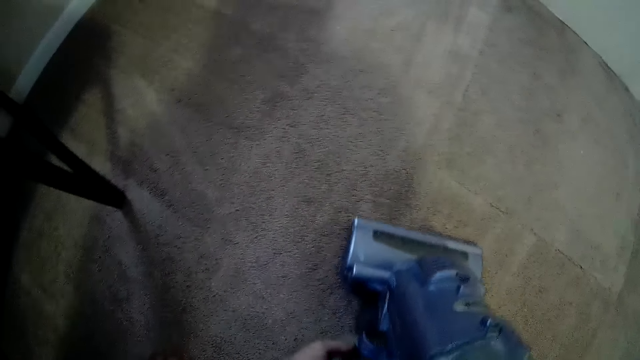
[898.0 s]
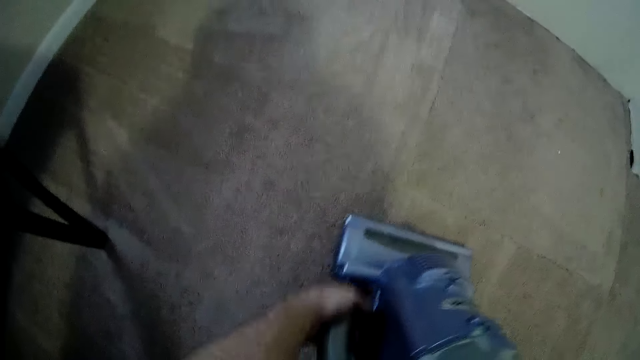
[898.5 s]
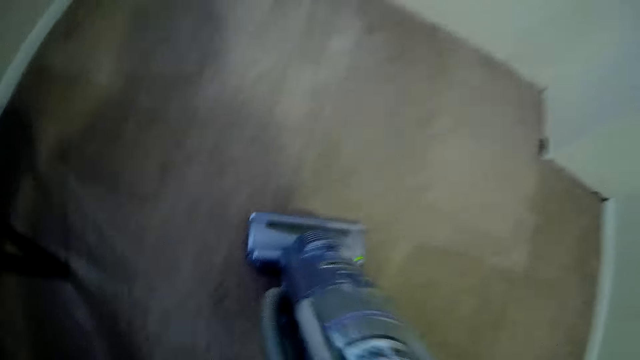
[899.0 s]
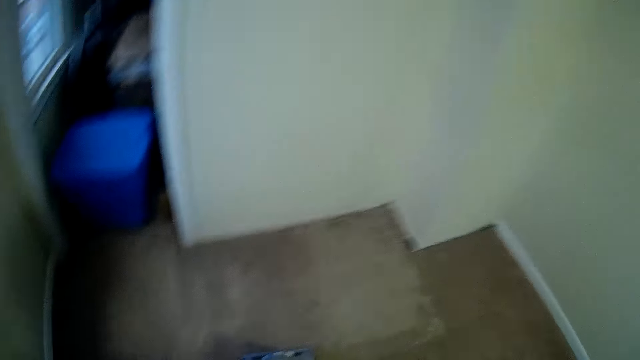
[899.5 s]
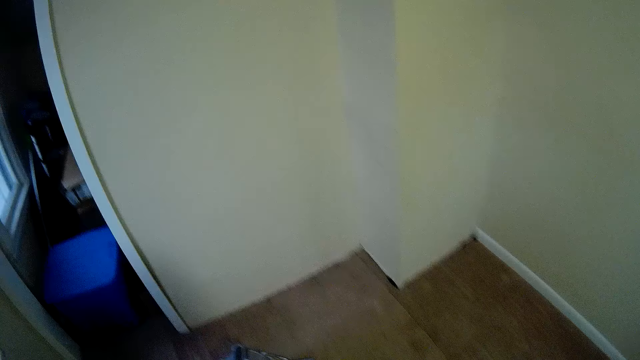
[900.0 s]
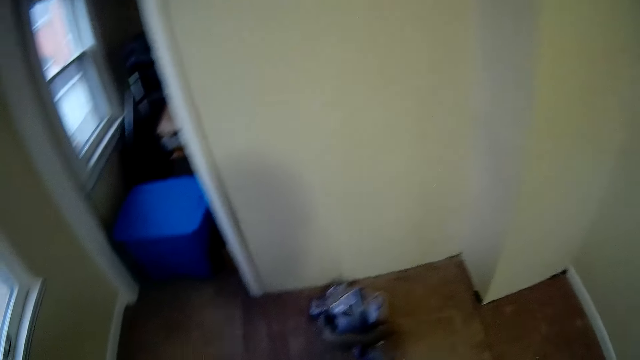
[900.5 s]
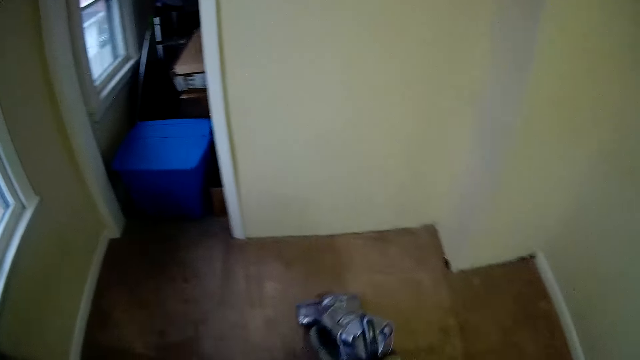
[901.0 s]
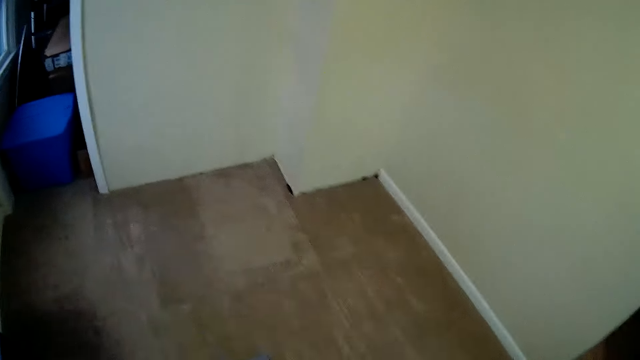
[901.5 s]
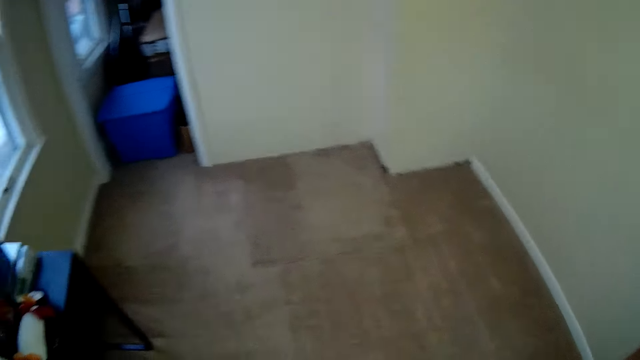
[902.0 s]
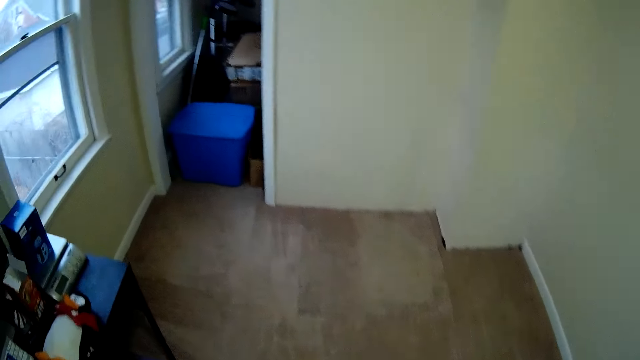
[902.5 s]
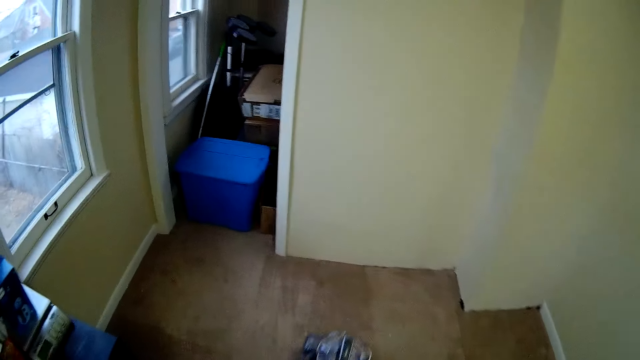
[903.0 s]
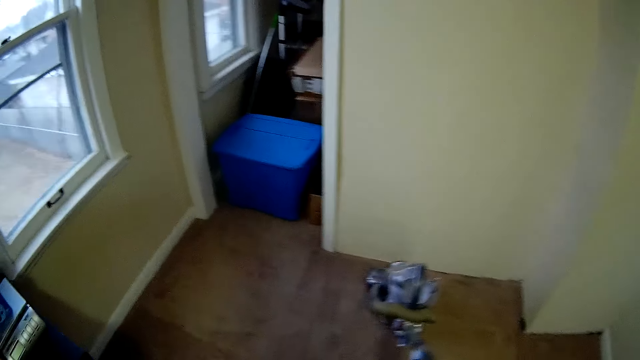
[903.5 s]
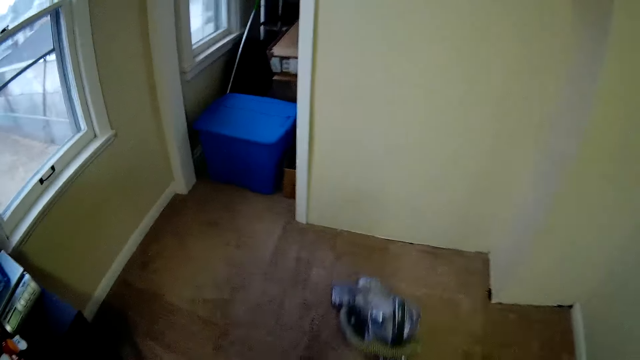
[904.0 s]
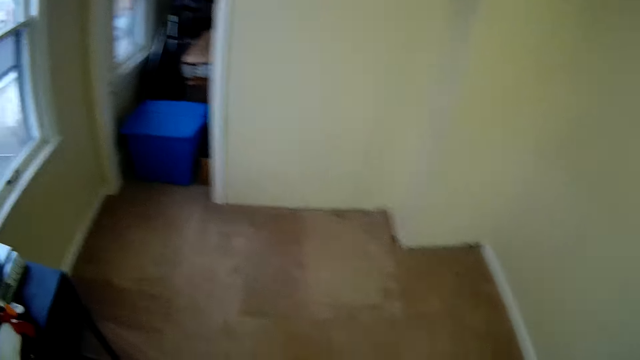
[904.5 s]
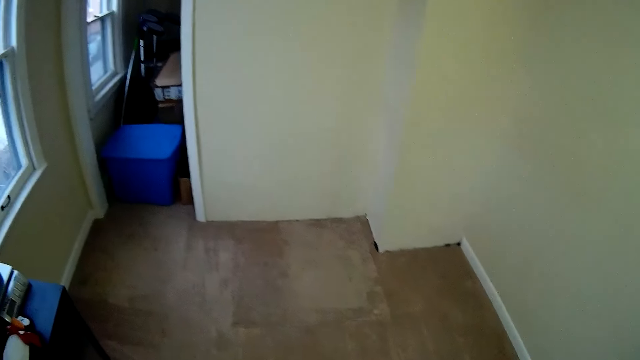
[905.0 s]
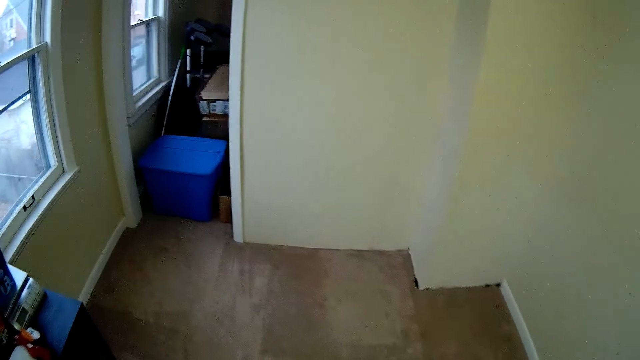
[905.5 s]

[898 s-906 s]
The camera wearer moves the vacuum cleaner hose. They adjust a pipe on the vacuum cleaner. They attach the vacuum cleaner hose on the vacuum. They clean and wipe dust on the carpet using the vacuum cleaner.

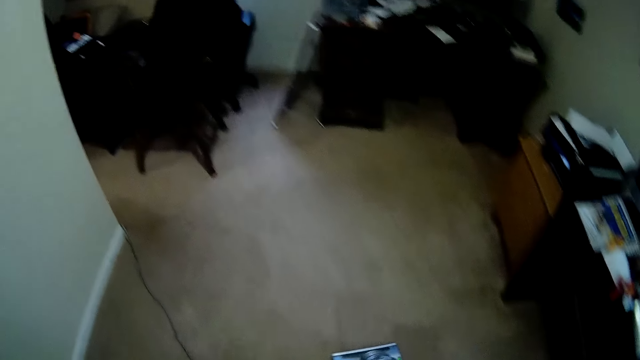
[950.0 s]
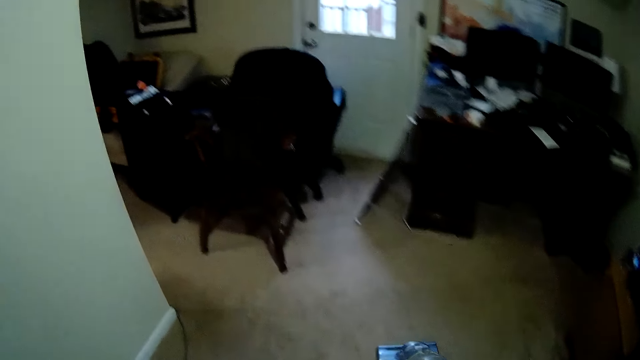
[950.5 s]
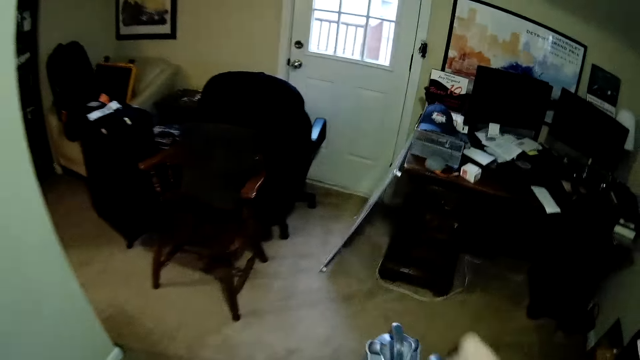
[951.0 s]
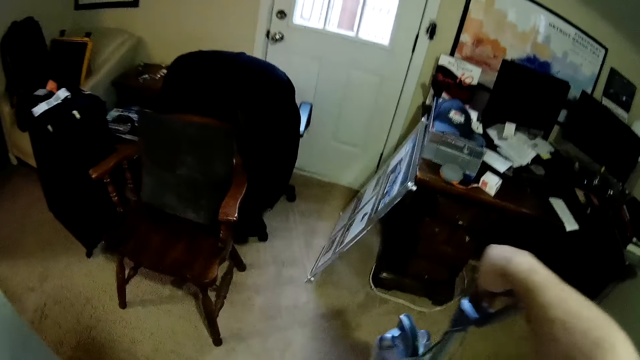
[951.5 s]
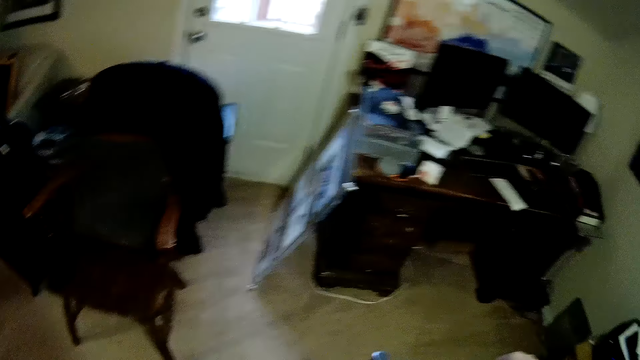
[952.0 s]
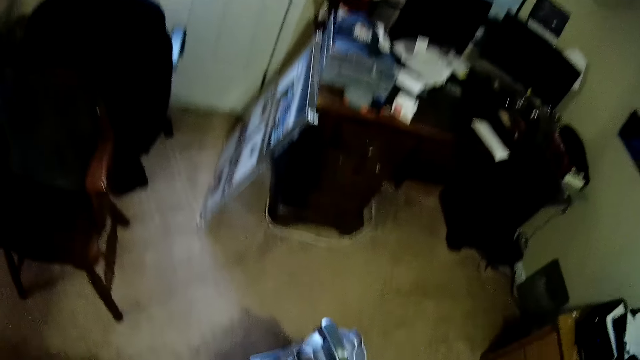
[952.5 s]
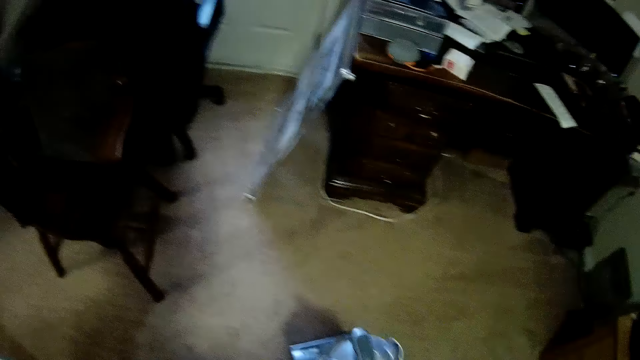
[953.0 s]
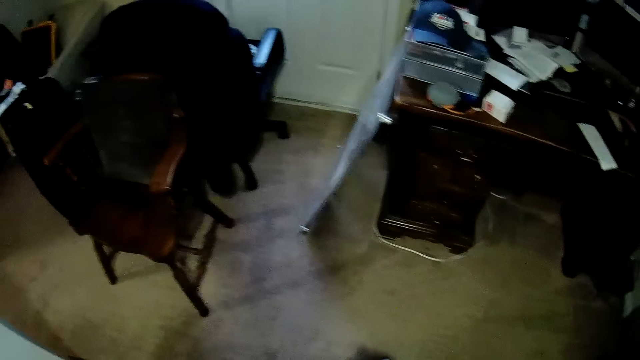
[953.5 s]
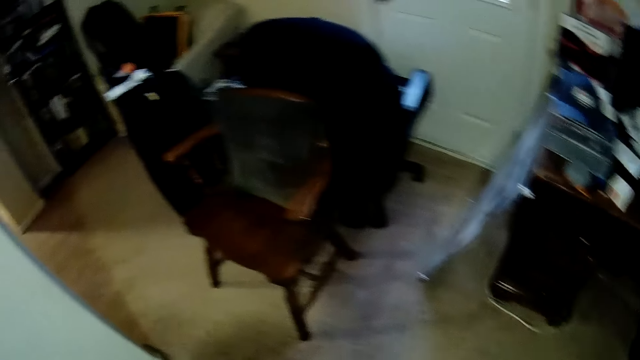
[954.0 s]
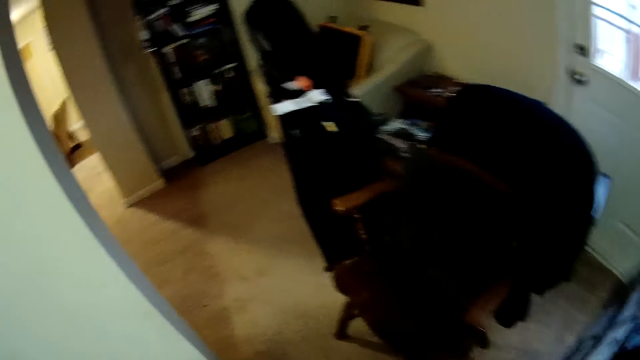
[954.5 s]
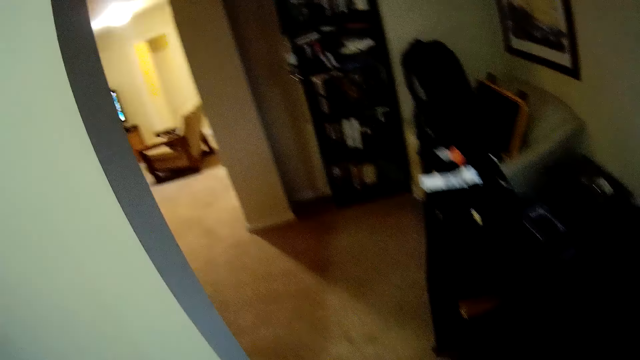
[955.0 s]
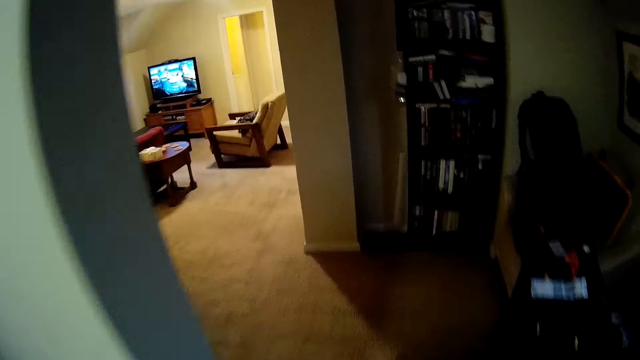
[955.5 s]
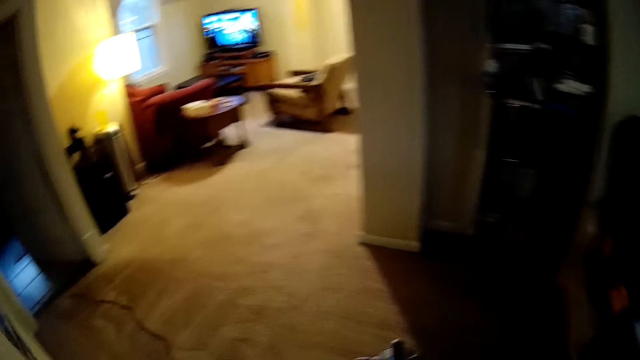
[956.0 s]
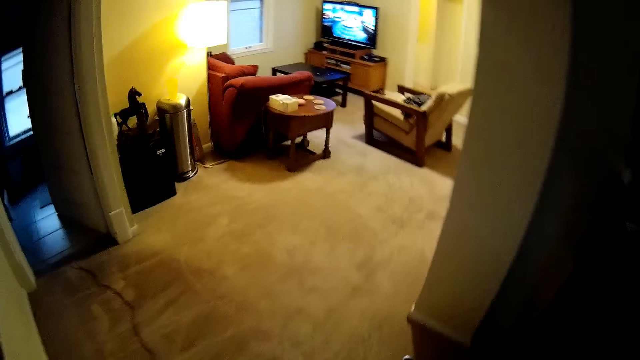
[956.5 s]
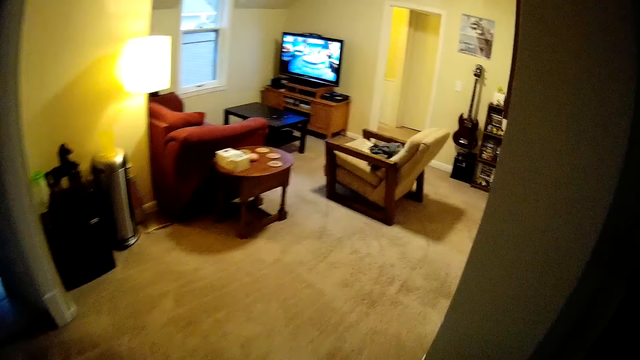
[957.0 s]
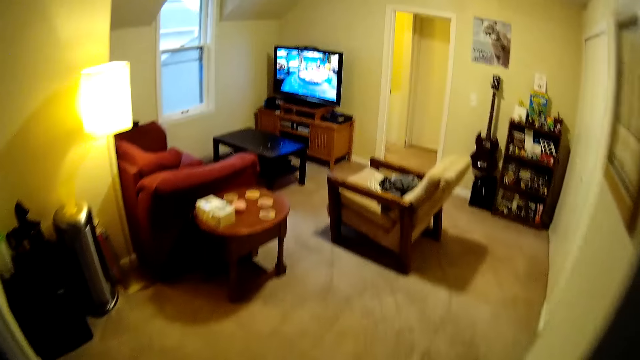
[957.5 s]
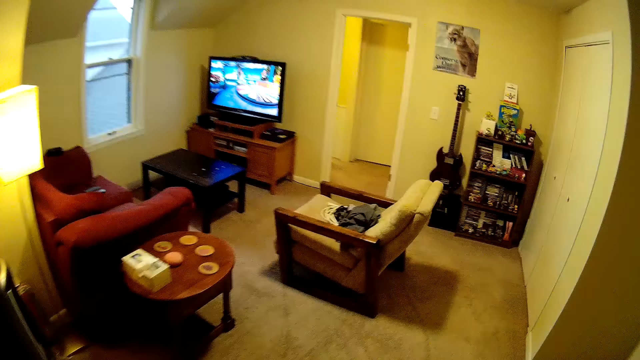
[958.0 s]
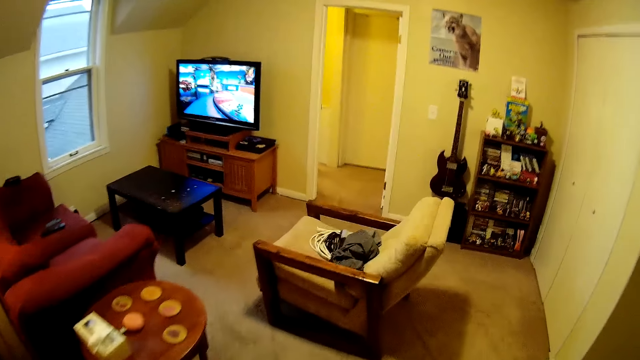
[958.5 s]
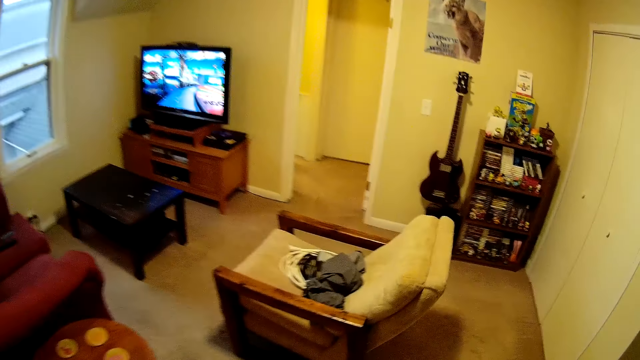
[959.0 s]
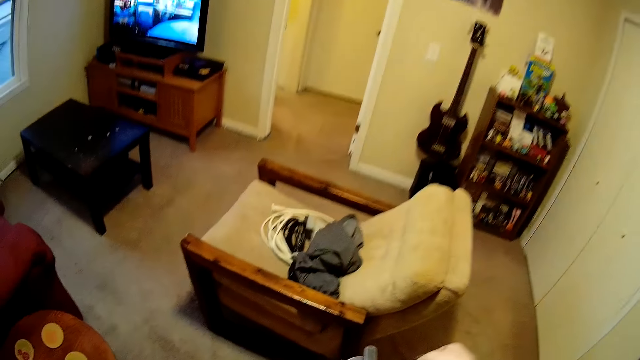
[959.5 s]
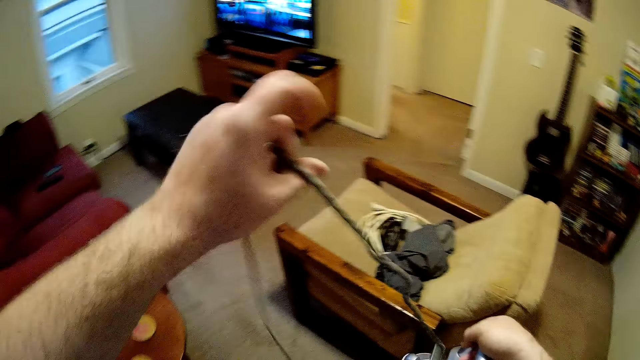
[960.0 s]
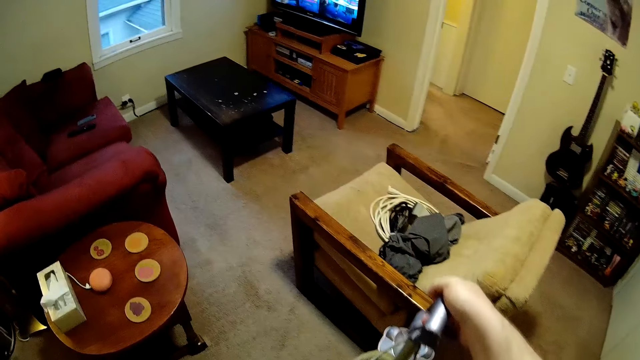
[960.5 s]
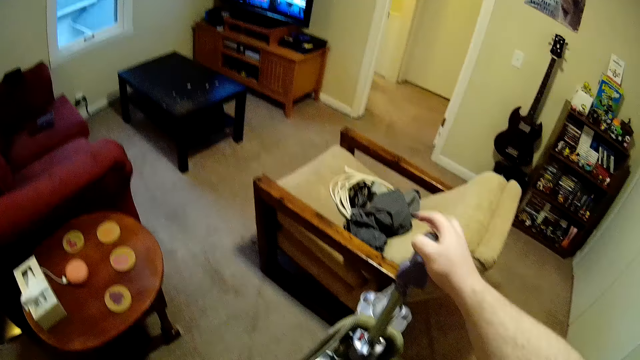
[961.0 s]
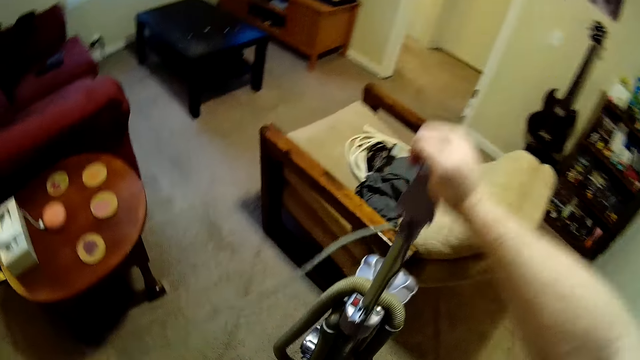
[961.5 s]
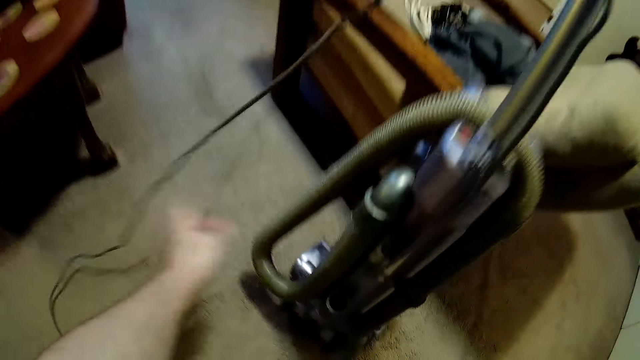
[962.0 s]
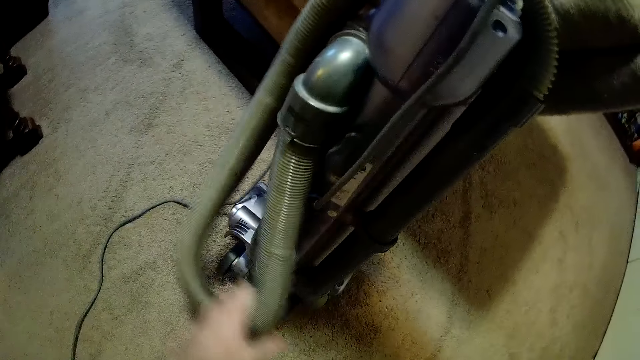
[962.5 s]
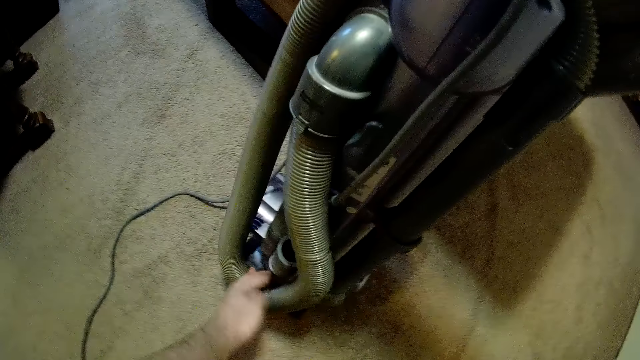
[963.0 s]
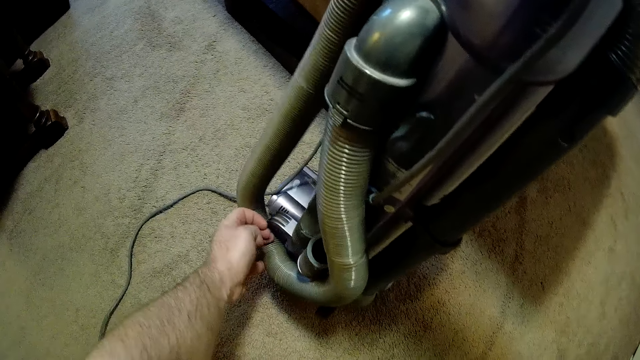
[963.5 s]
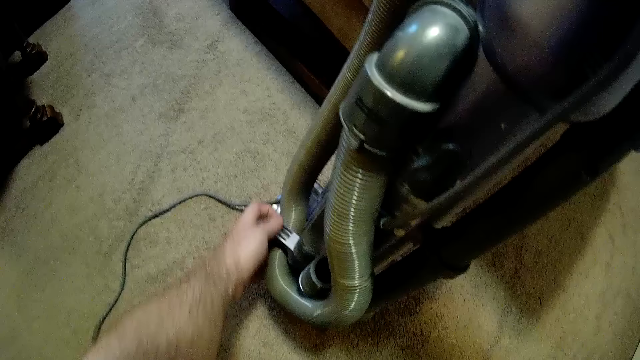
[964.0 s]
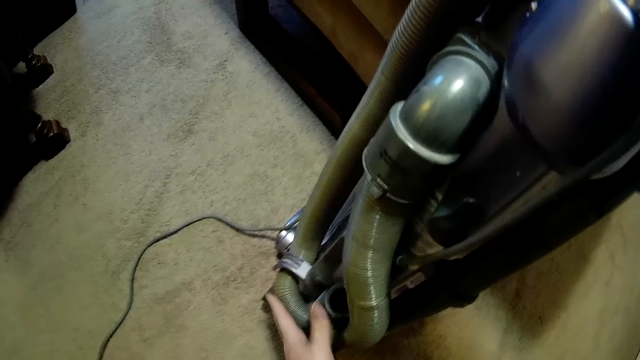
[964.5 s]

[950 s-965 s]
The camera wearer looks around. They tilt the vacuum cleaner. They walk in the room. They lift a cable. They straighten the cable on the vacuum cleaner. They lower the cable. They adjust their hand on the vacuum cleaner. They hold the vacuum cleaner hose. They align a pipe on the vacuum cleaner. They attach the vacuum cleaner hose on the vacuum cleaner.
